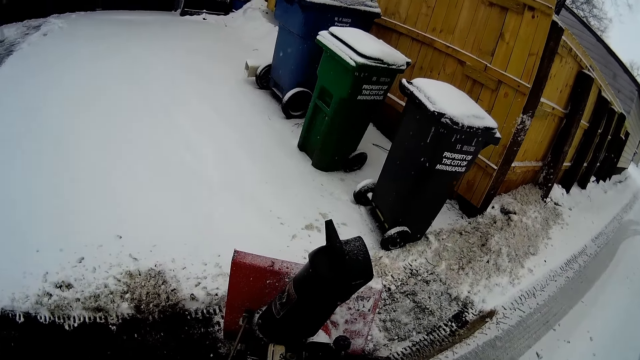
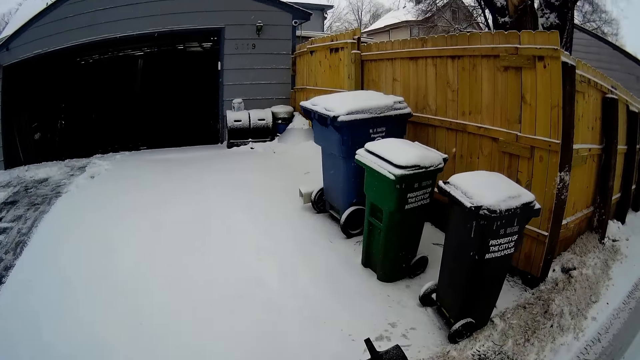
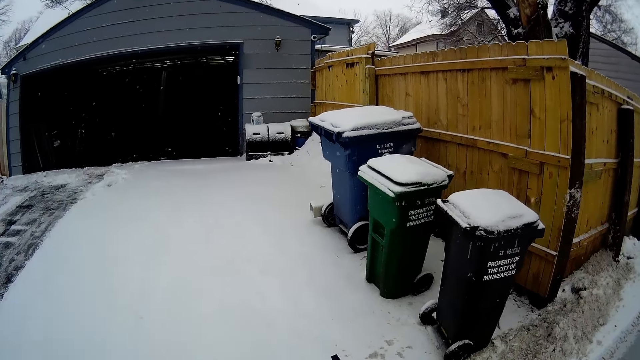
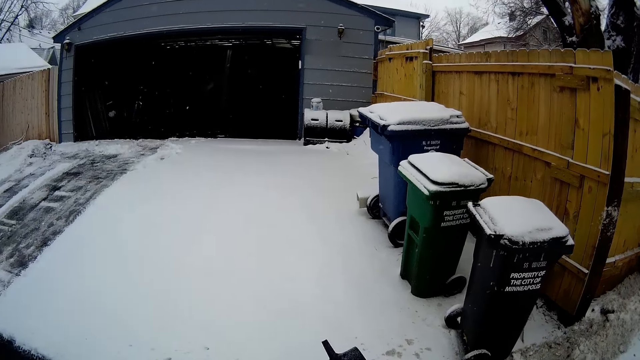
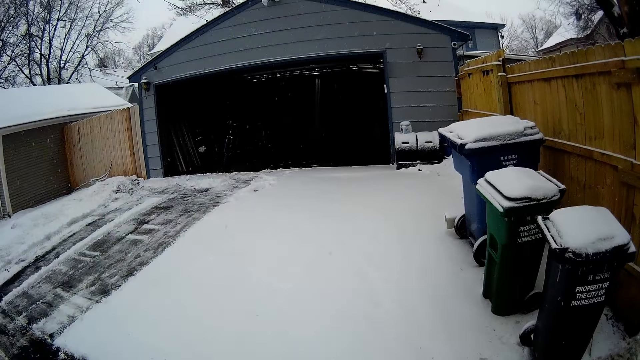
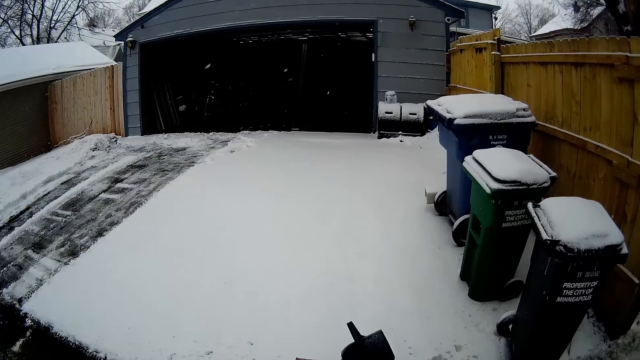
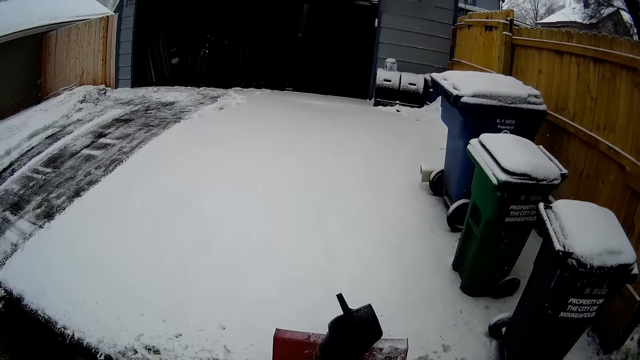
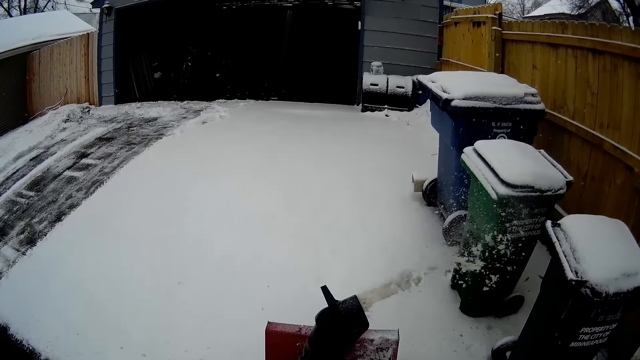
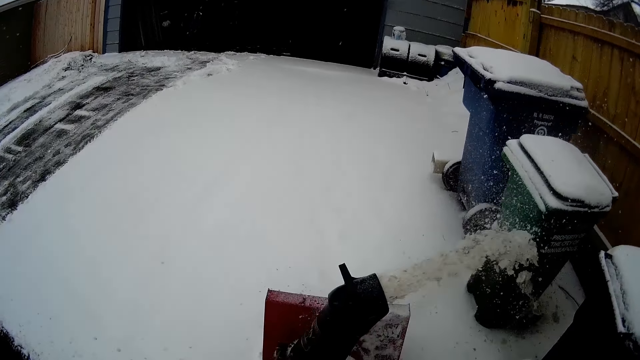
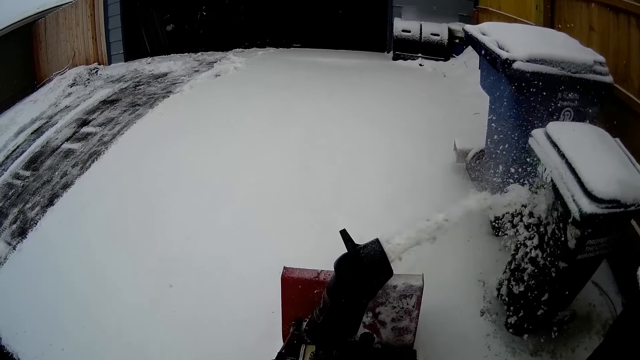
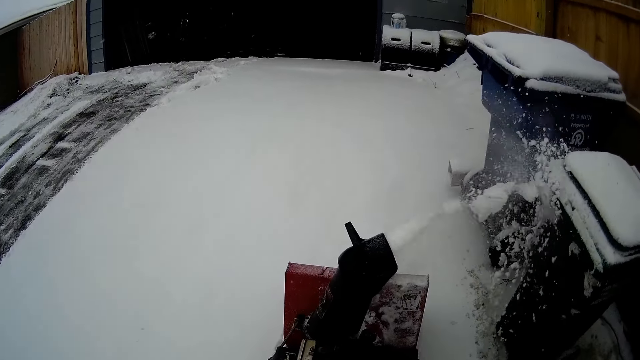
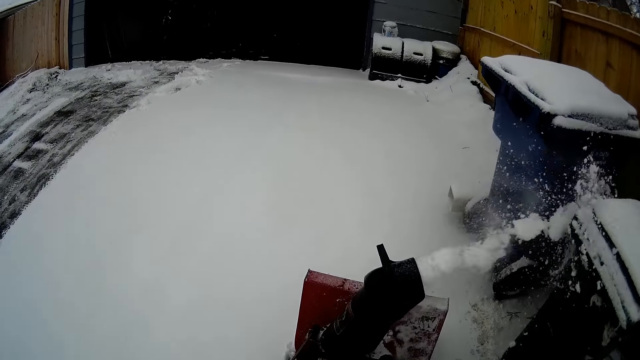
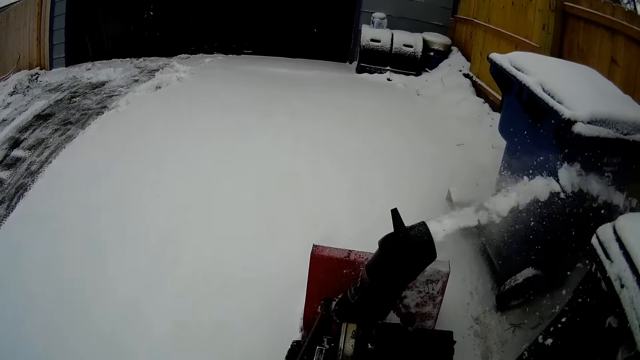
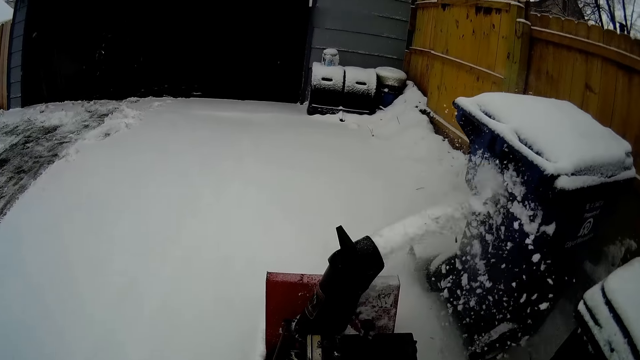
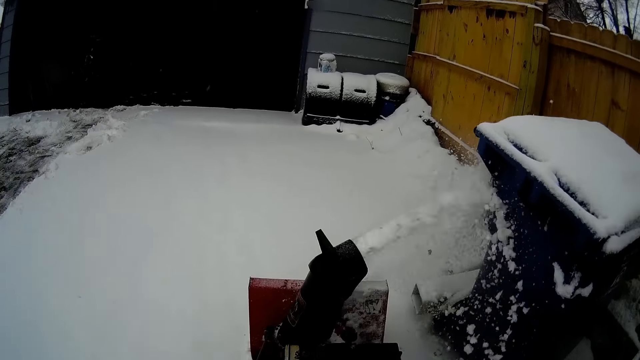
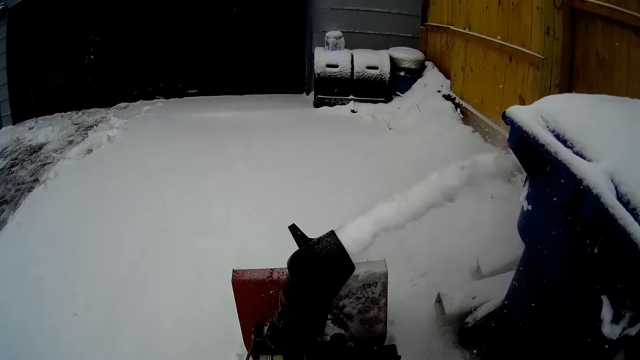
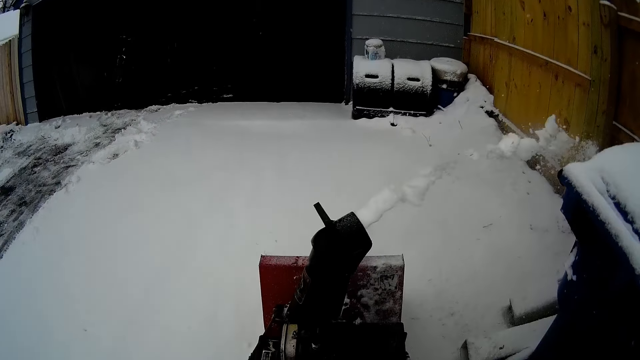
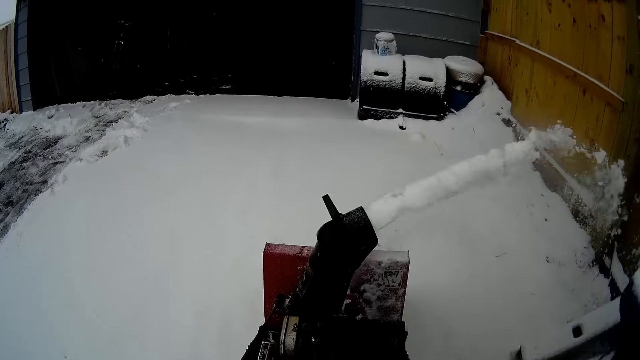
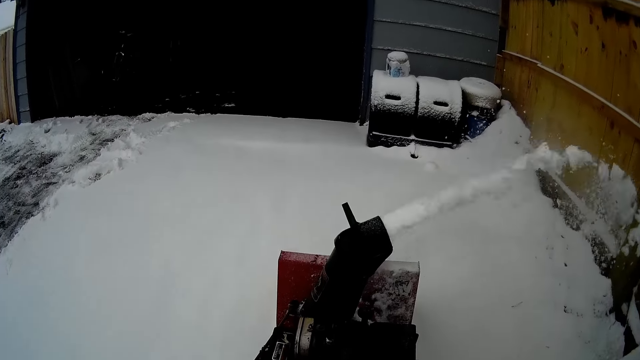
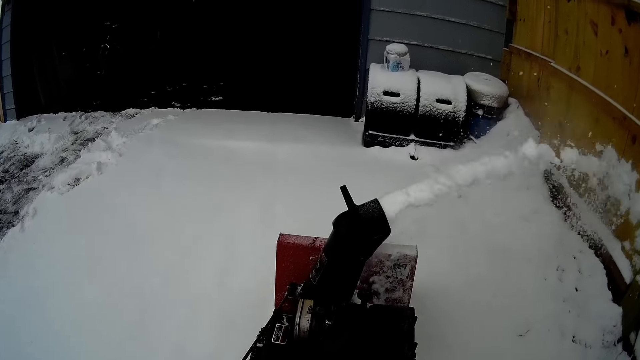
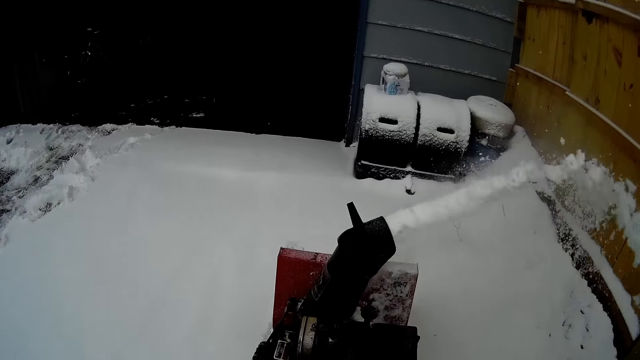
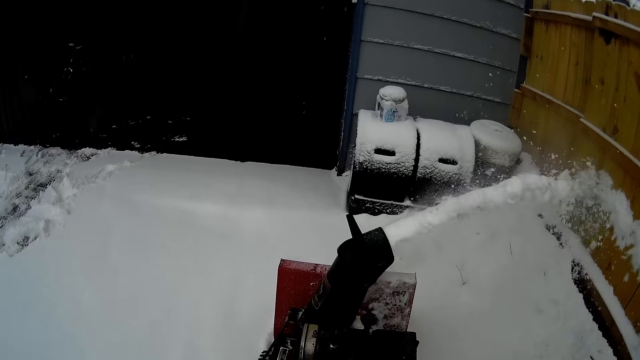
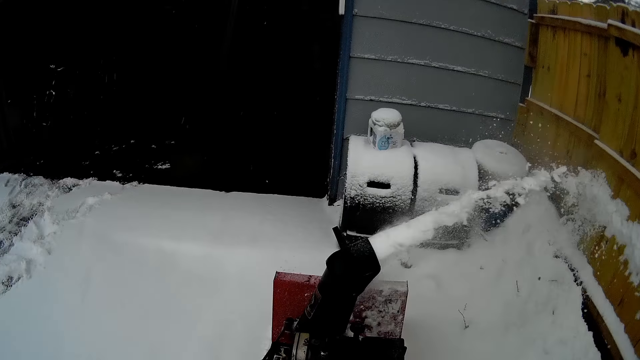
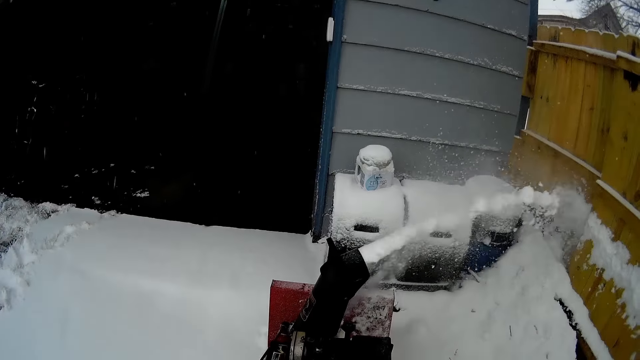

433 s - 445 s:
The camera wearer looks around the area. They blow snow with a snow mini skid.

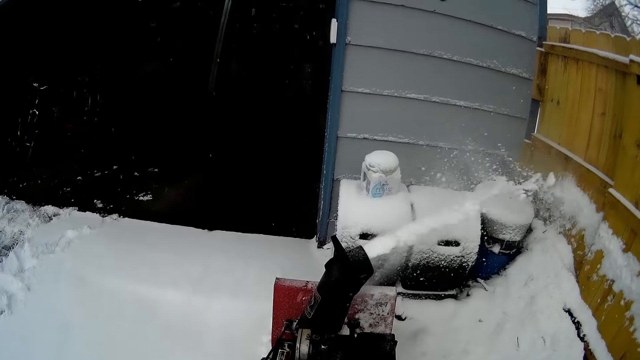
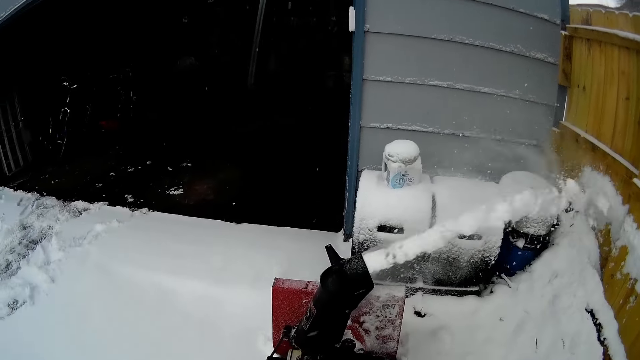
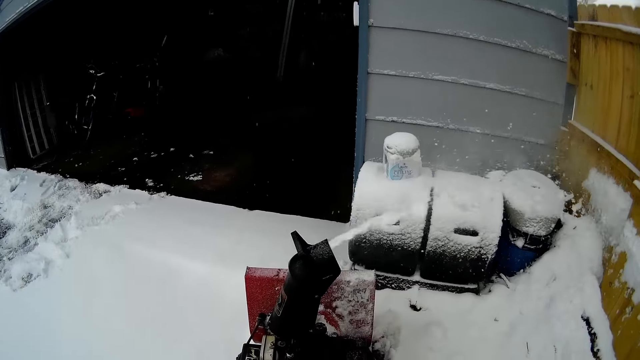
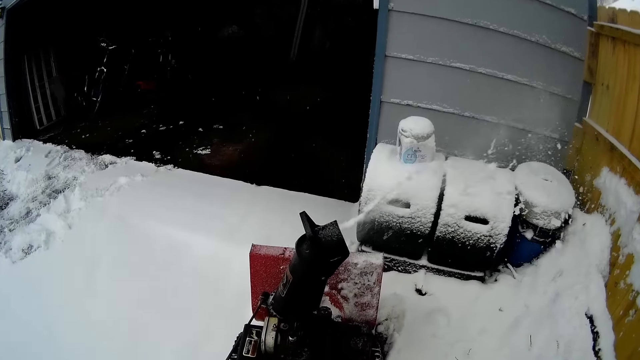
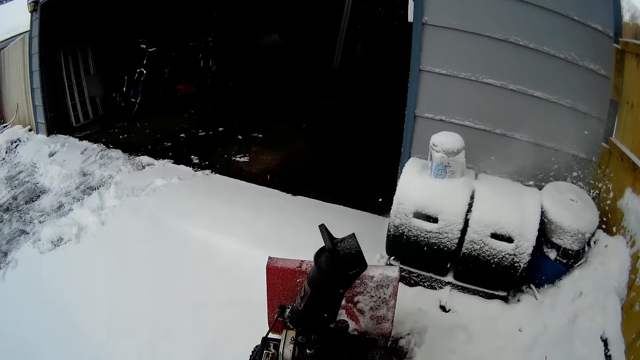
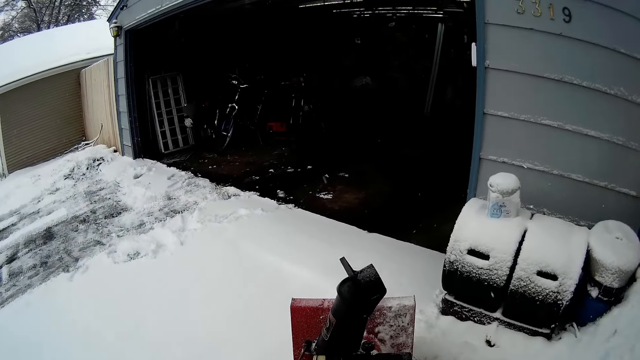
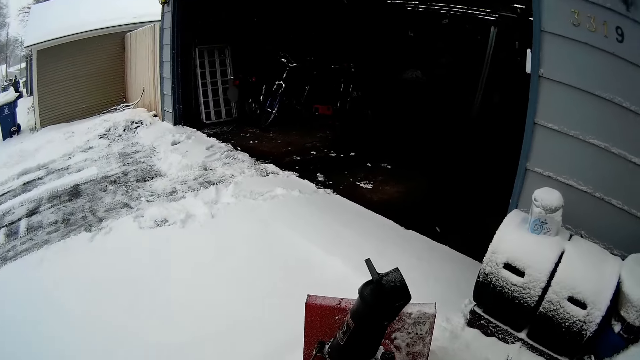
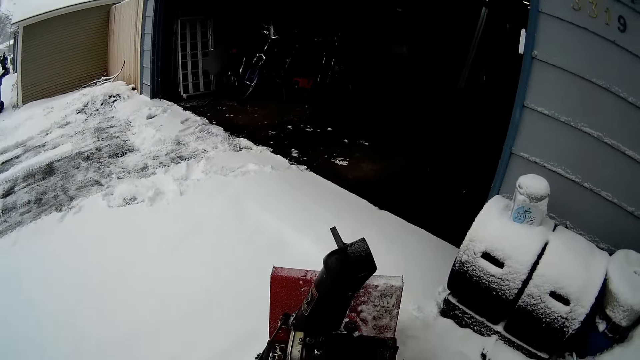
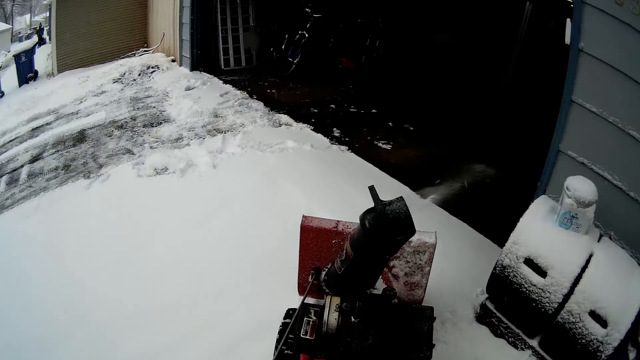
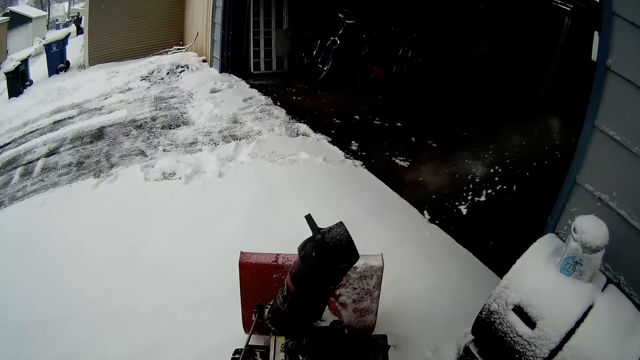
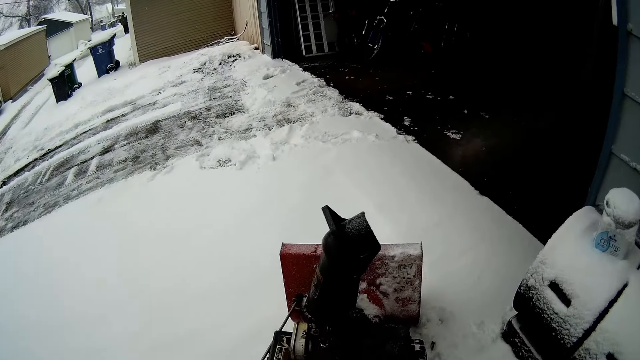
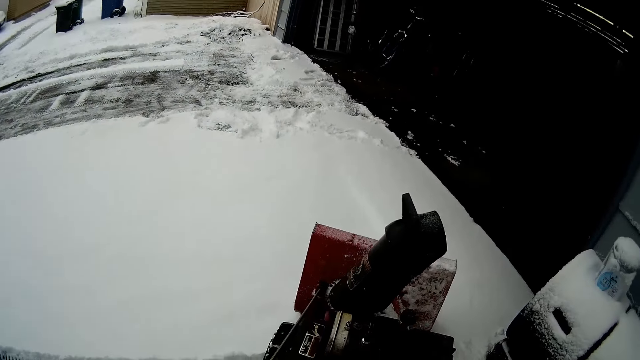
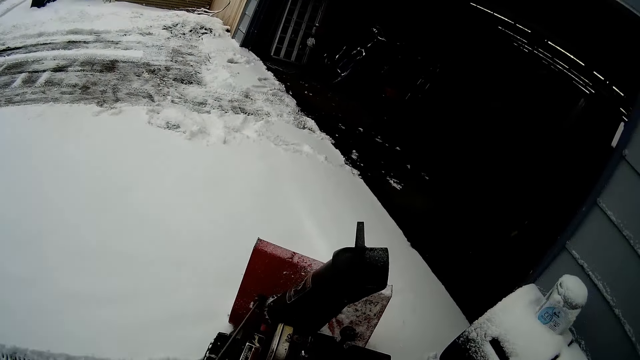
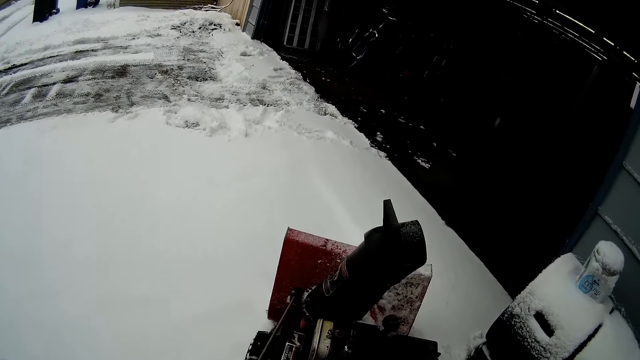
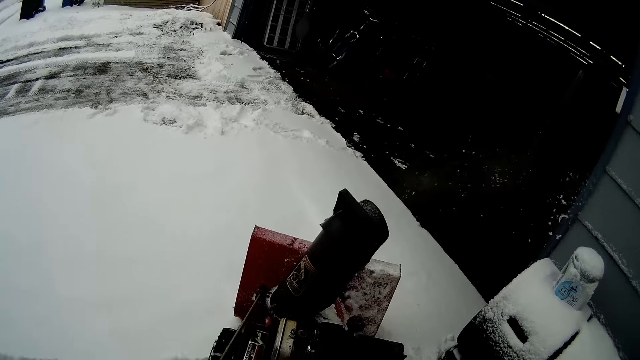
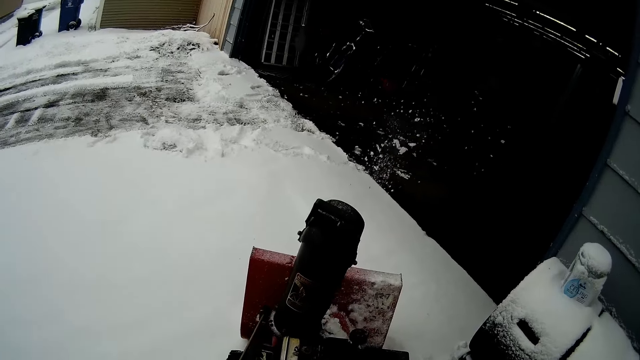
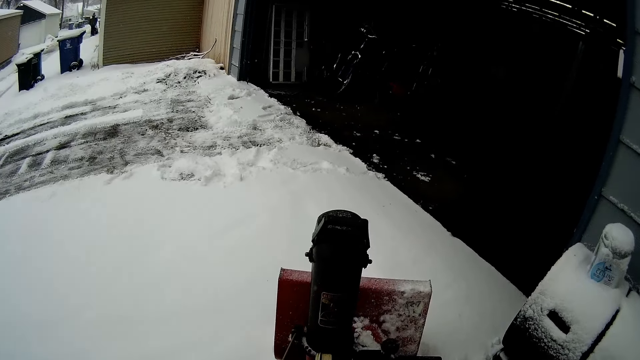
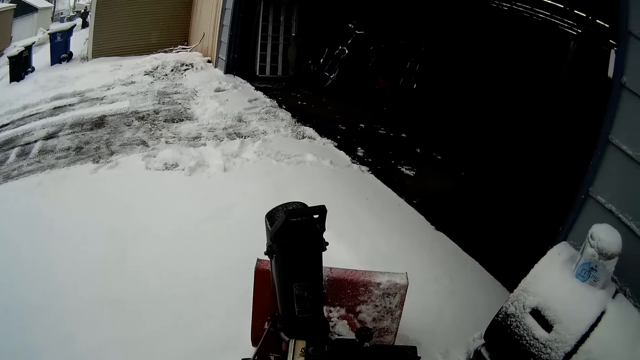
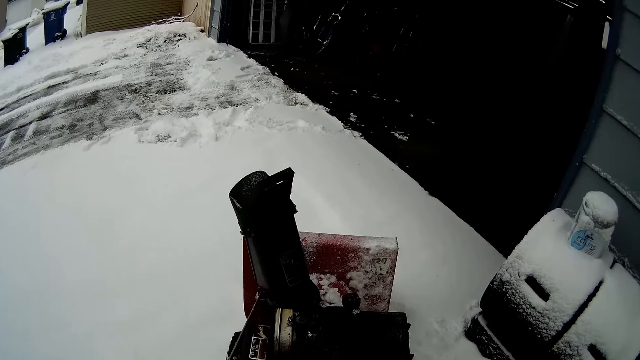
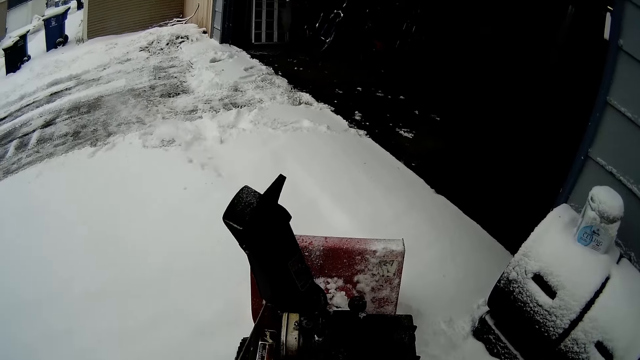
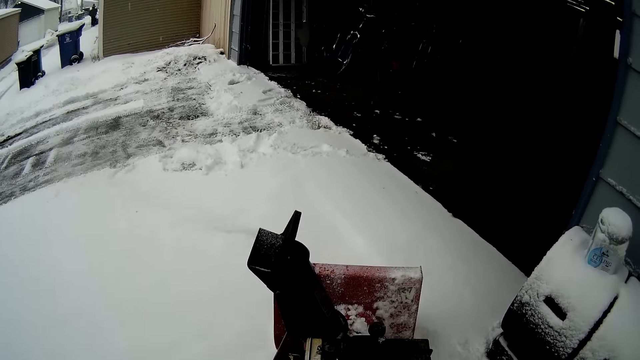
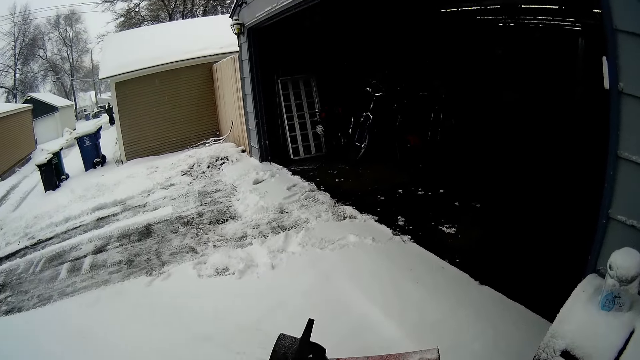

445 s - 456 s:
The camera wearer turns around the area.
